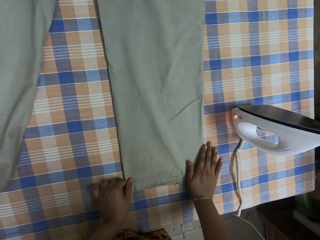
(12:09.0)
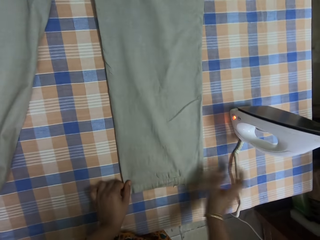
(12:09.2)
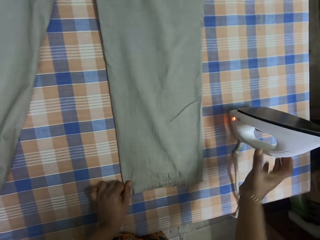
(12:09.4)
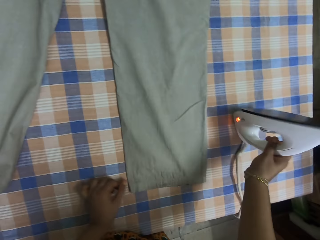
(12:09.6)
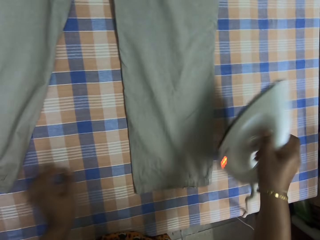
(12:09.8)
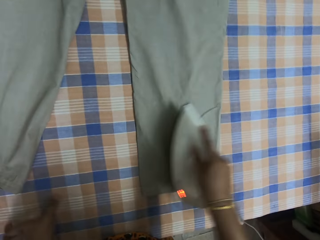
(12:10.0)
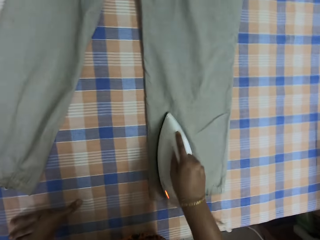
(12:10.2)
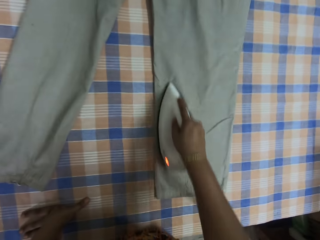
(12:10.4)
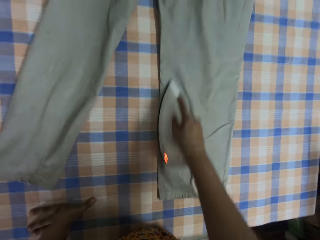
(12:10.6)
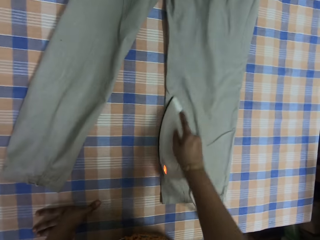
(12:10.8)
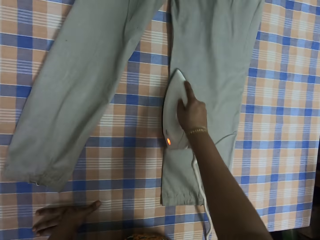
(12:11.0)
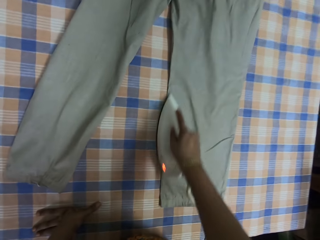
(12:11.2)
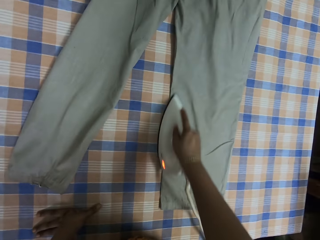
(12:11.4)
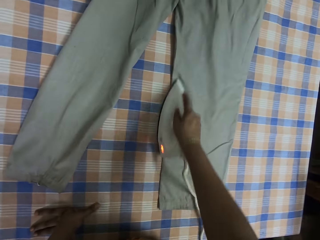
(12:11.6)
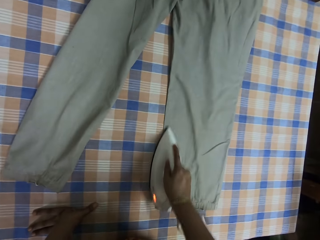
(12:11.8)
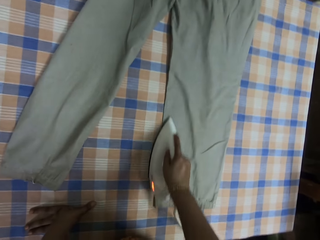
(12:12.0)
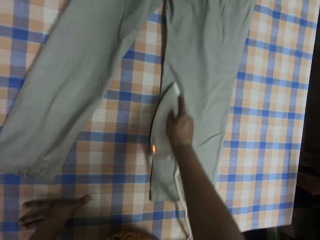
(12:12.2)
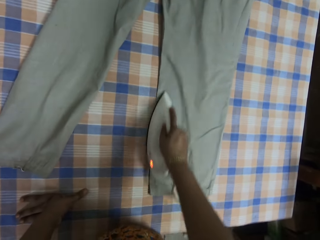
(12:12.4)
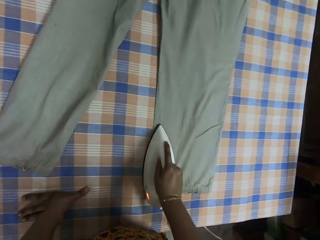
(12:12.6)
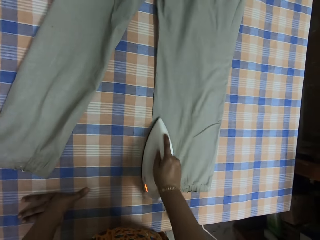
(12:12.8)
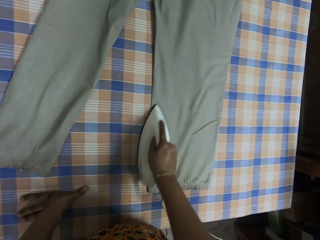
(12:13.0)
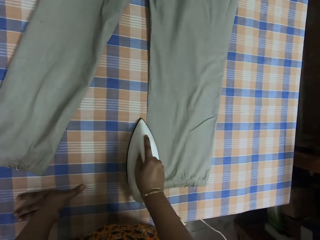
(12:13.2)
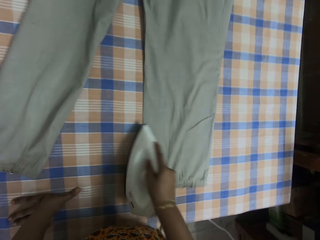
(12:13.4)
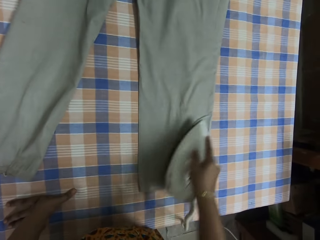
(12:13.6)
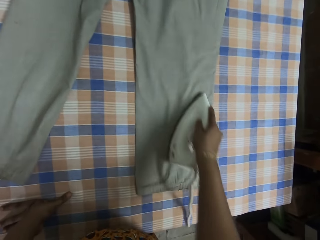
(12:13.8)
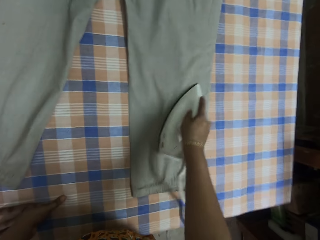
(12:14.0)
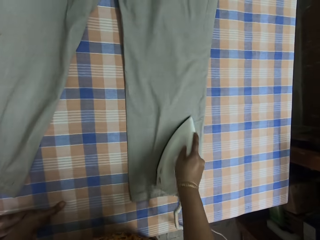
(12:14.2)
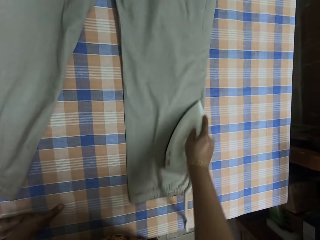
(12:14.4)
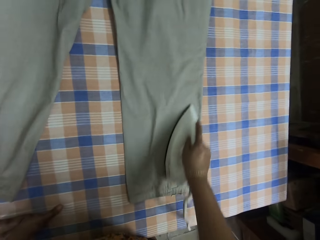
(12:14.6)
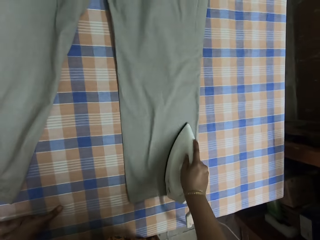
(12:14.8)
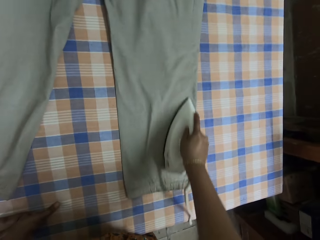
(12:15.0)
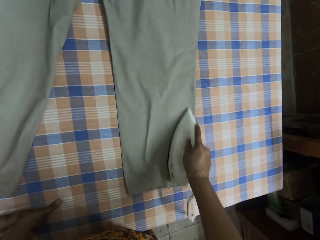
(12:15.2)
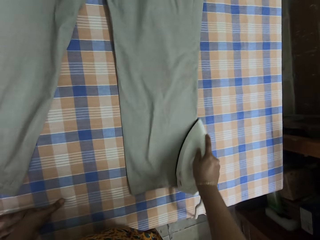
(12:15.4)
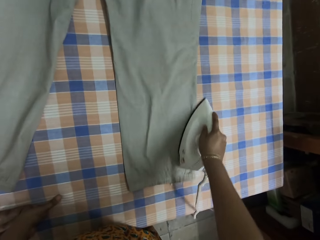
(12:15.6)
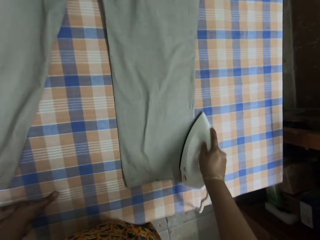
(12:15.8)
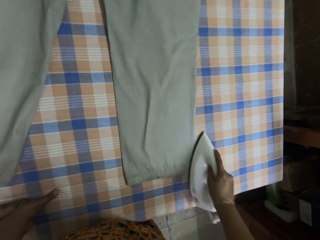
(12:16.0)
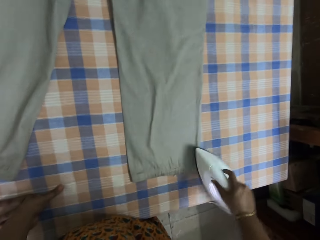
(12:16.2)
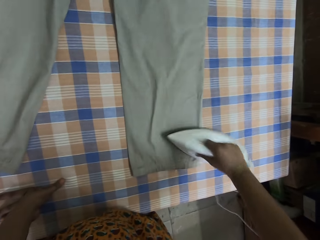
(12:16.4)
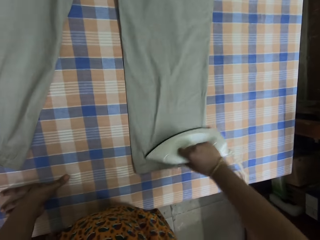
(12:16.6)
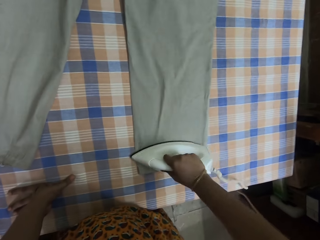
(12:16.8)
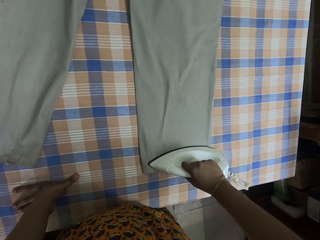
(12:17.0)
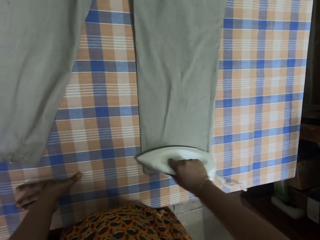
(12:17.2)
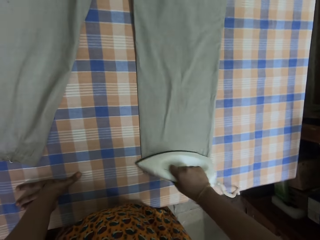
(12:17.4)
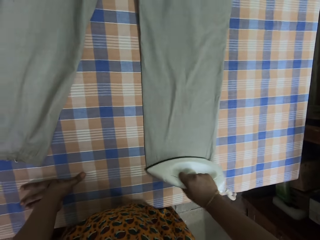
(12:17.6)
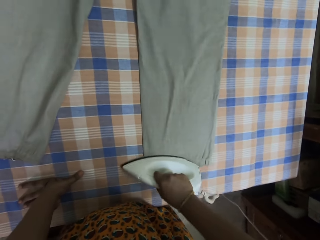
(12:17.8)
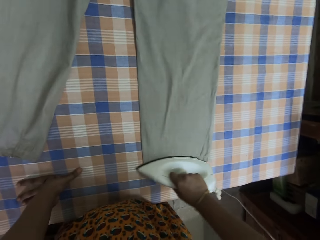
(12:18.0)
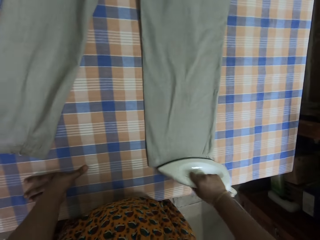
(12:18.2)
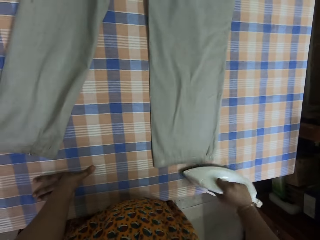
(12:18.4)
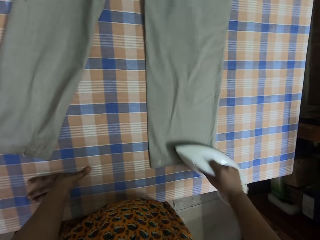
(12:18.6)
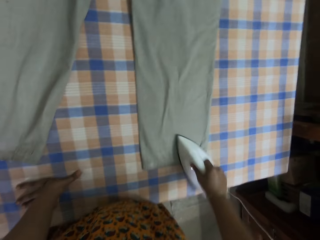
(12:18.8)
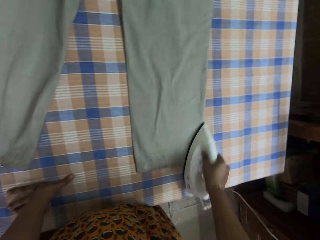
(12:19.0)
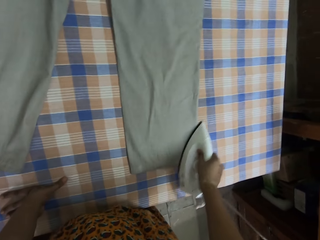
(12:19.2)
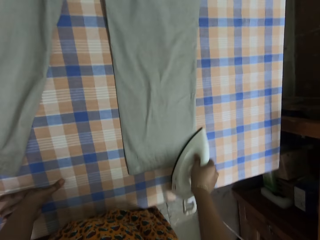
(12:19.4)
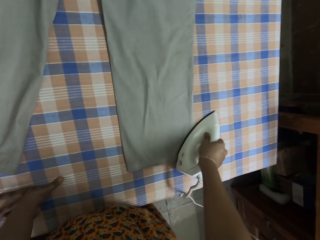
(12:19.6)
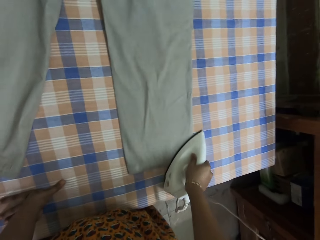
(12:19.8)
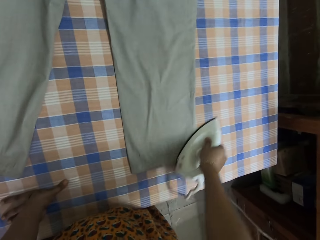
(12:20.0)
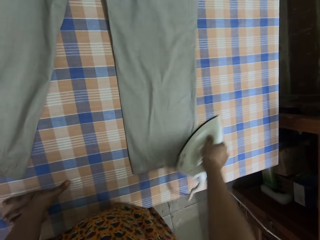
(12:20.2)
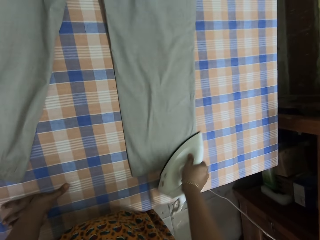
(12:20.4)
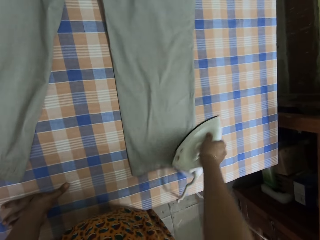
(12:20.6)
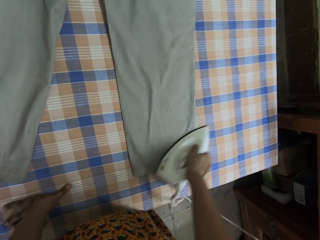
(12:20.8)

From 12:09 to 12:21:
The camera wearer picks up an iron box. They iron the trouser.

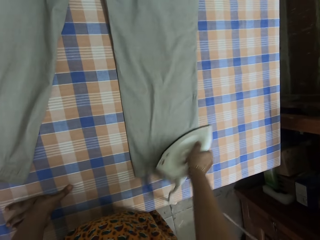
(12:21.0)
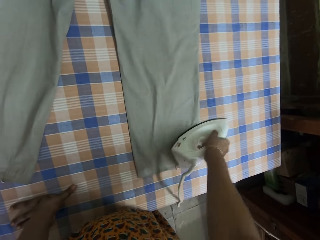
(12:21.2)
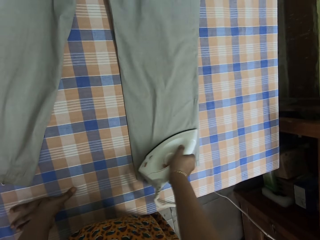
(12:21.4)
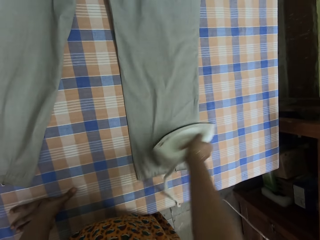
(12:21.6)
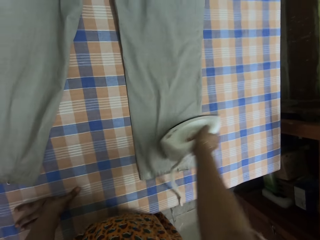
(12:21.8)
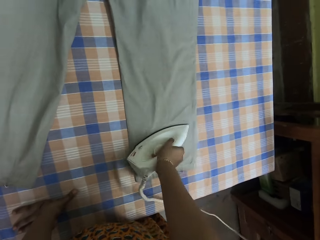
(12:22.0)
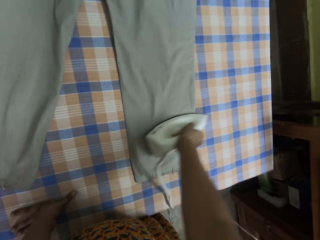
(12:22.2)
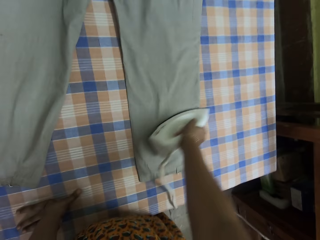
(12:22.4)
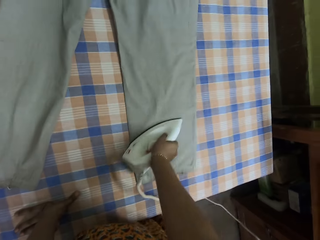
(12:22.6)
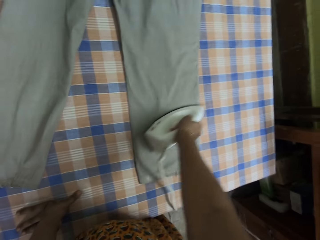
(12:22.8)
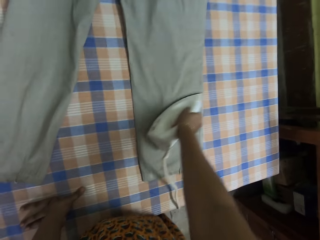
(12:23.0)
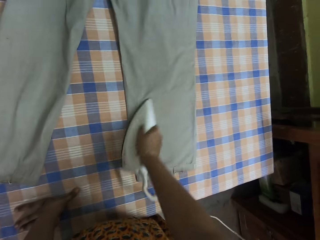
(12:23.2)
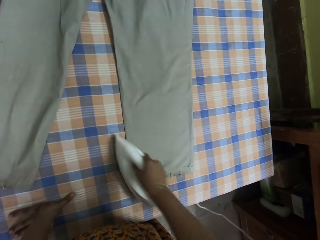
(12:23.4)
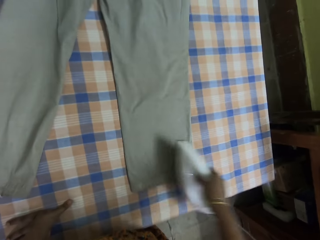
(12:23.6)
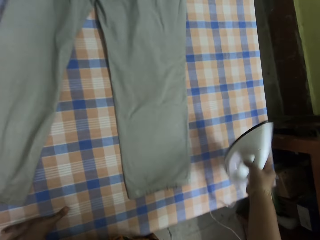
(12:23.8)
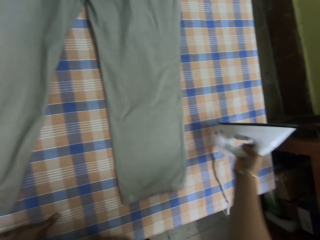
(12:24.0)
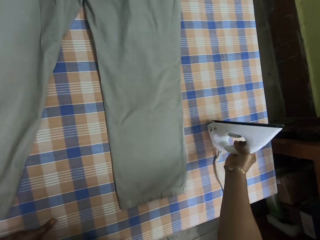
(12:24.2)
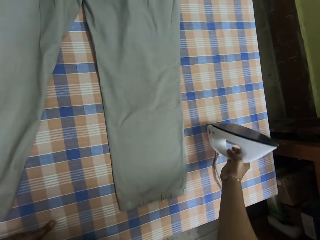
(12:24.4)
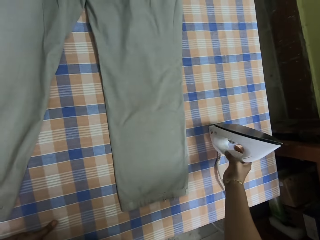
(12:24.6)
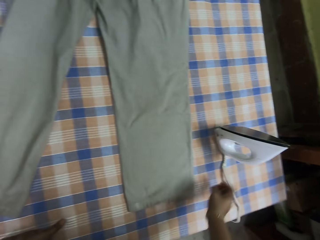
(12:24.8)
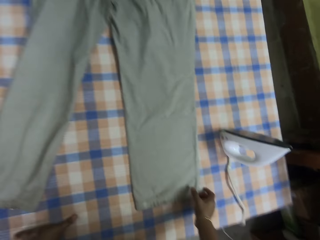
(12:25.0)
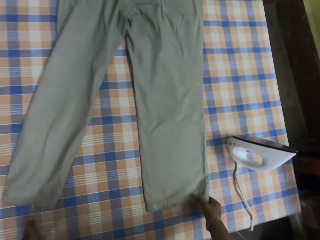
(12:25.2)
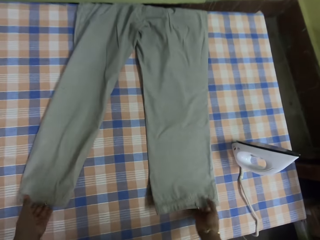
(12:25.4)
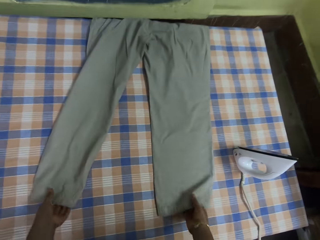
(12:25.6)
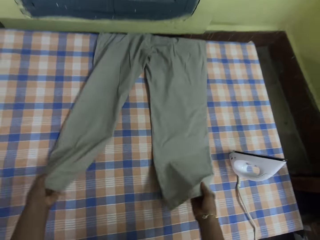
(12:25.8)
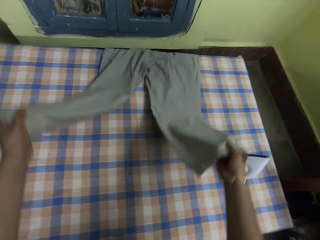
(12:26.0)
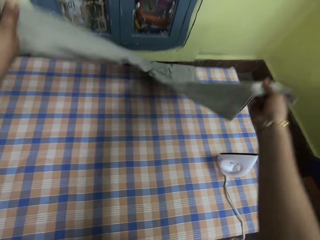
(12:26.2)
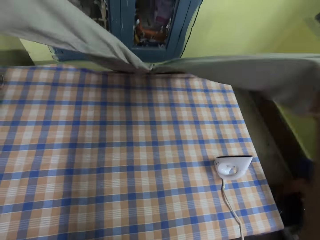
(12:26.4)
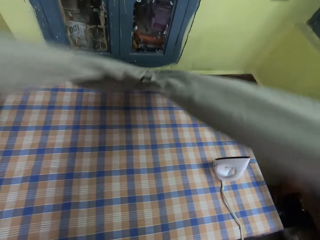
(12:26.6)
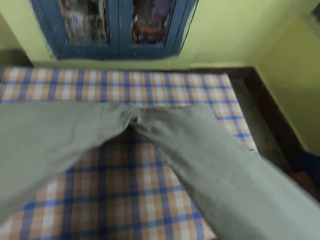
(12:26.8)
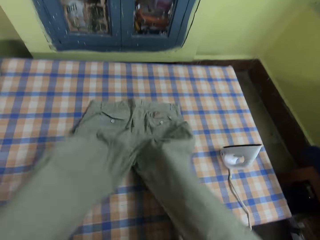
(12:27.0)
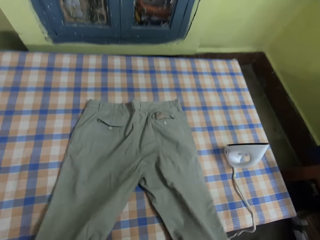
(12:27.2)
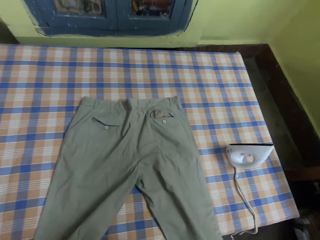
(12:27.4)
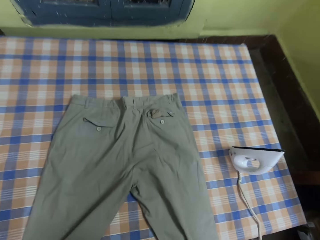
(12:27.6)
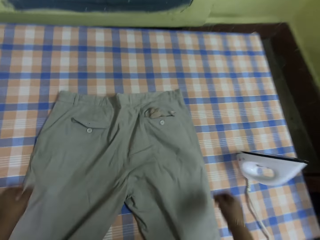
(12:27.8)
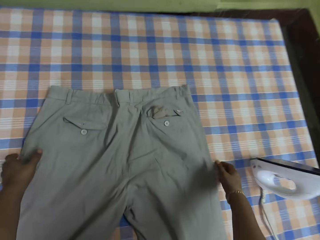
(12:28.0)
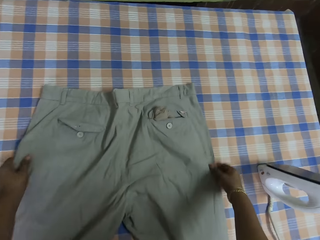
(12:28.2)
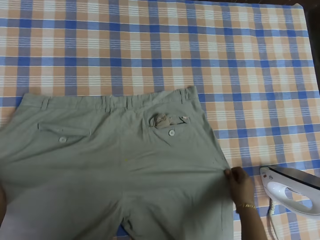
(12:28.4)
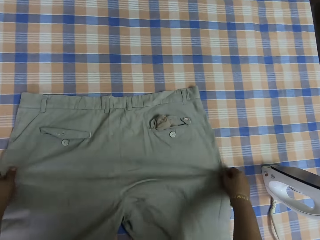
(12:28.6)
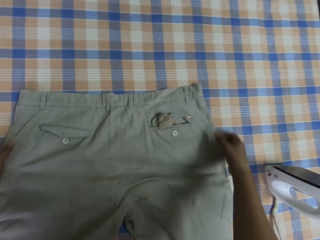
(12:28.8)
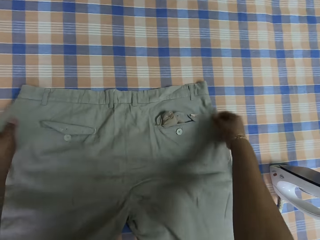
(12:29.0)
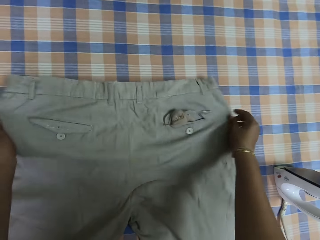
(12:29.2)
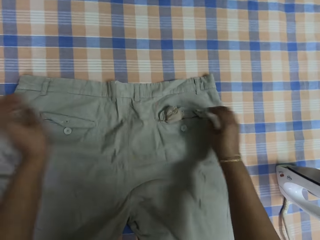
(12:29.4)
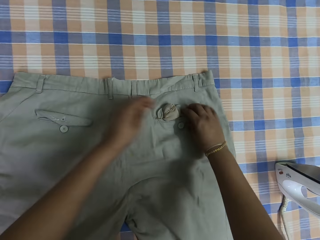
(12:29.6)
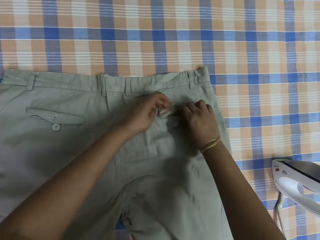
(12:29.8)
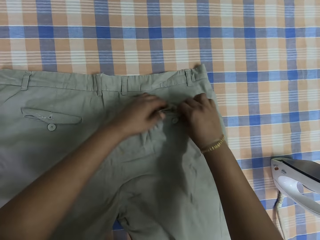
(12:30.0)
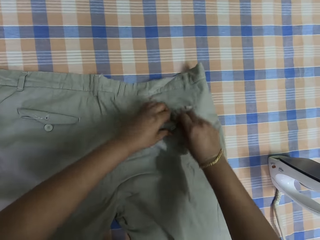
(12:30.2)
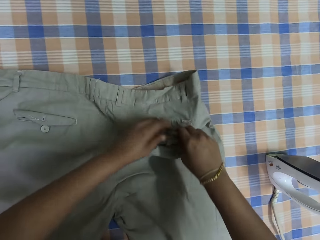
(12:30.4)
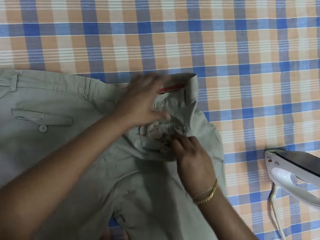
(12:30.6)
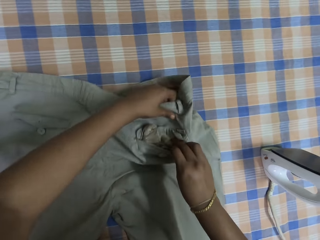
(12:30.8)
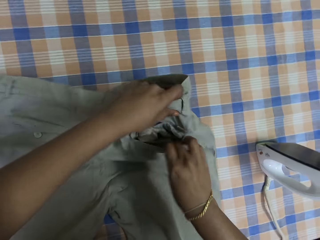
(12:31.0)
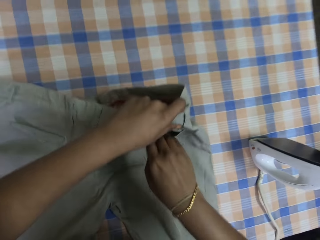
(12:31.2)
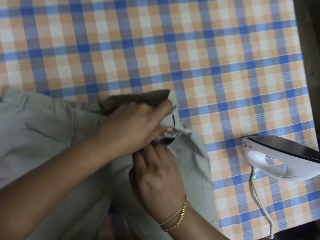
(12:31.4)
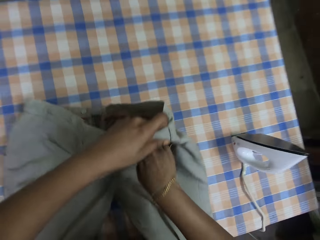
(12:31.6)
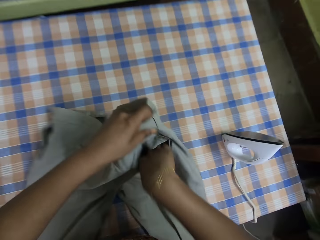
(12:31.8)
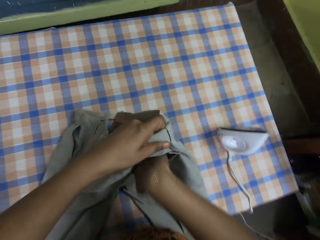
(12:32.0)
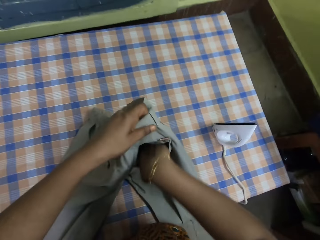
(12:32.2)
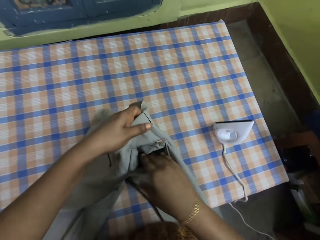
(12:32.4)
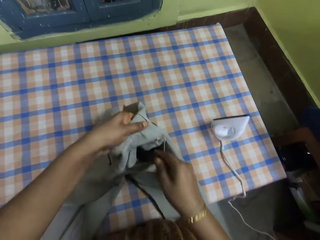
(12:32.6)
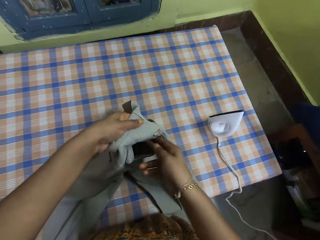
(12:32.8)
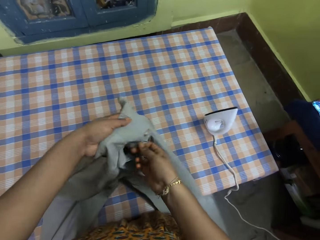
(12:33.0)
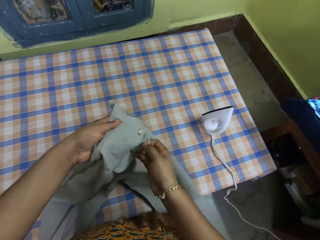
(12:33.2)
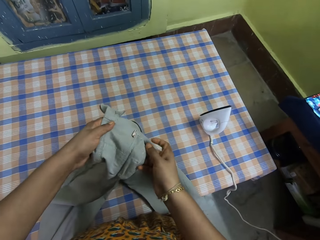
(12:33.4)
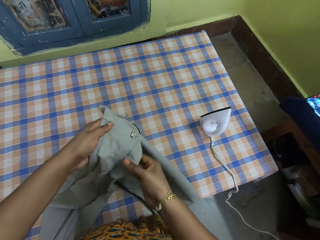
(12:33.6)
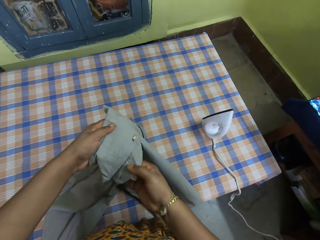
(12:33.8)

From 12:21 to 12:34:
The camera wearer places the iron box aside on the table. They adjust the trouser. They spread the trouser on the table. They inspect the trouser.
